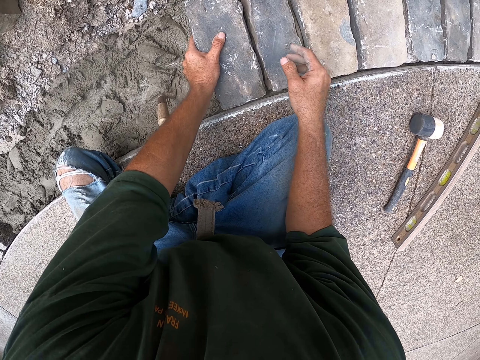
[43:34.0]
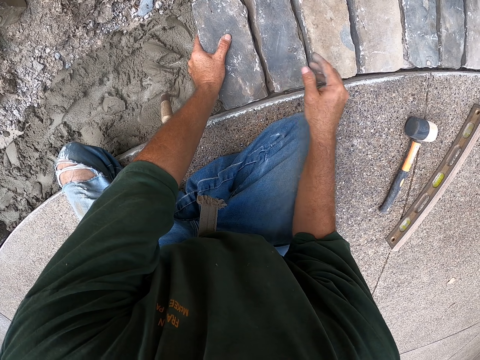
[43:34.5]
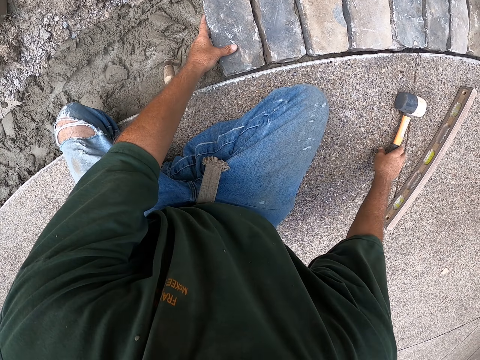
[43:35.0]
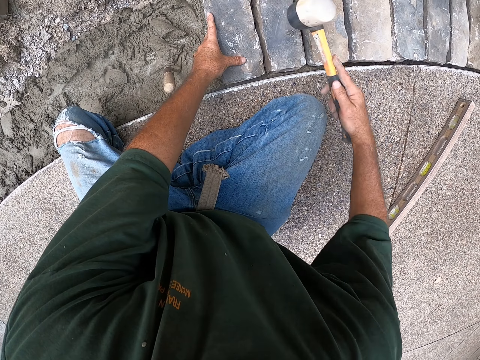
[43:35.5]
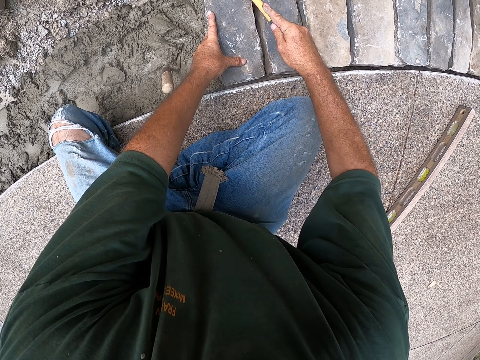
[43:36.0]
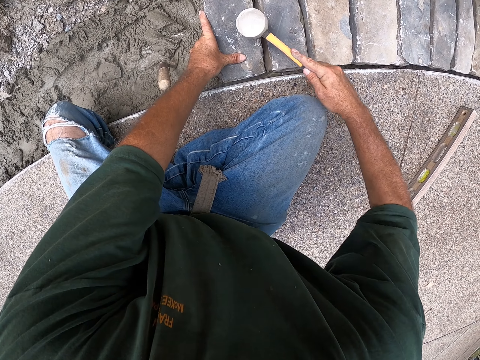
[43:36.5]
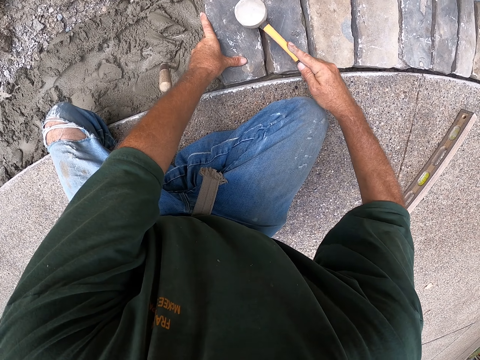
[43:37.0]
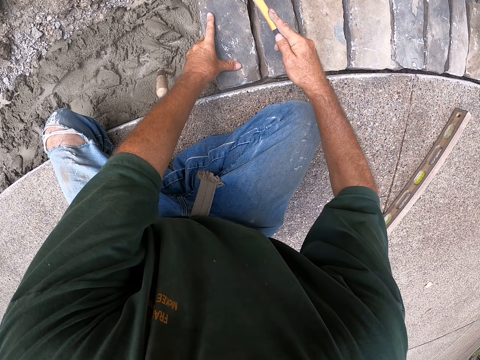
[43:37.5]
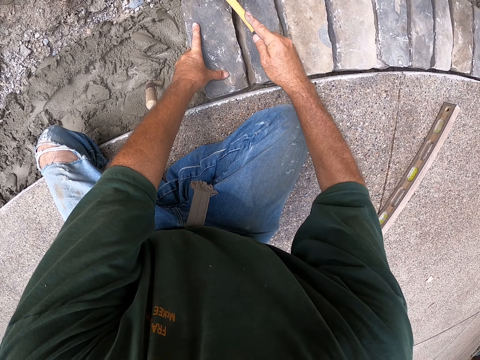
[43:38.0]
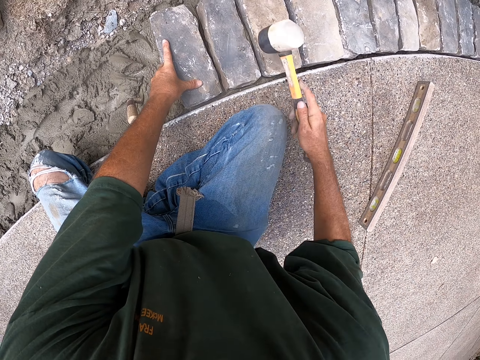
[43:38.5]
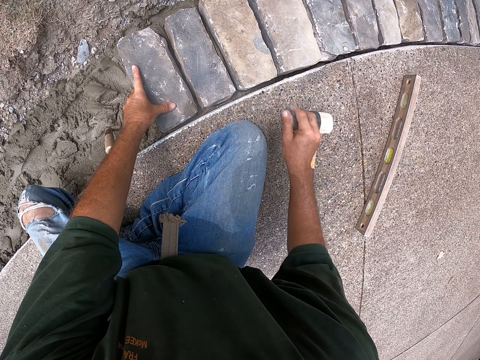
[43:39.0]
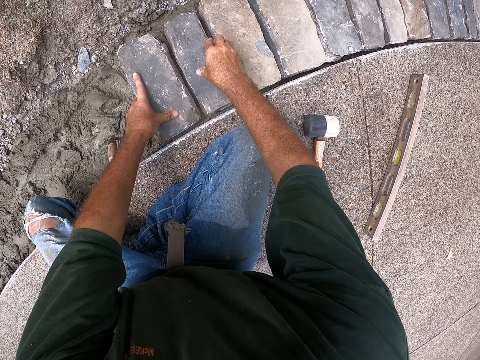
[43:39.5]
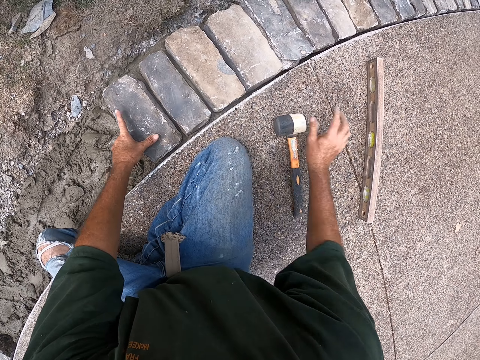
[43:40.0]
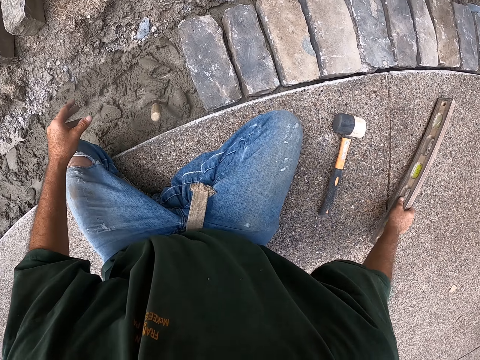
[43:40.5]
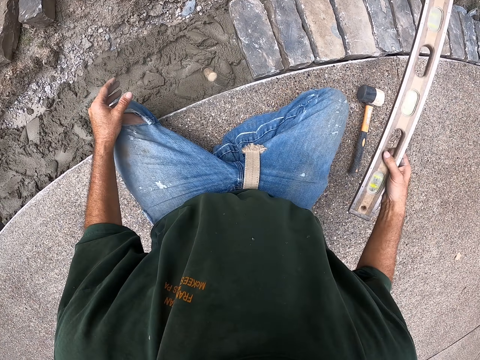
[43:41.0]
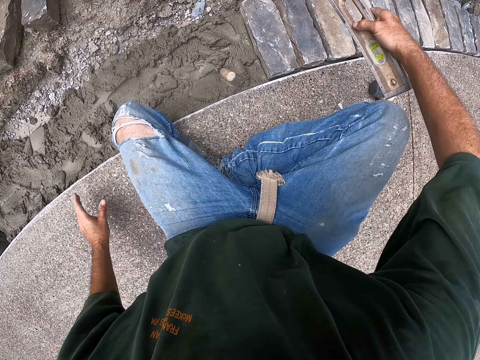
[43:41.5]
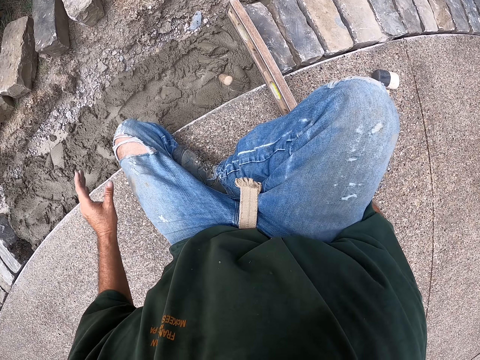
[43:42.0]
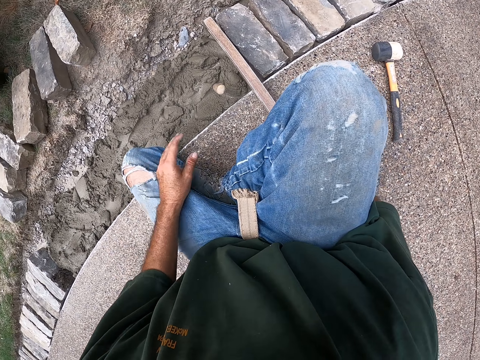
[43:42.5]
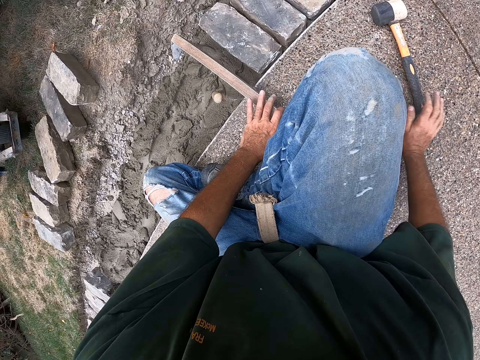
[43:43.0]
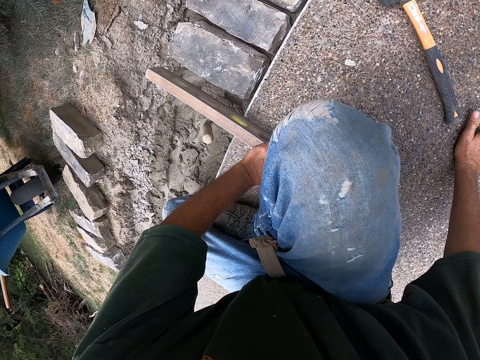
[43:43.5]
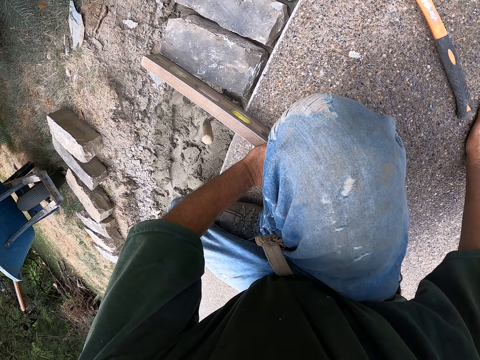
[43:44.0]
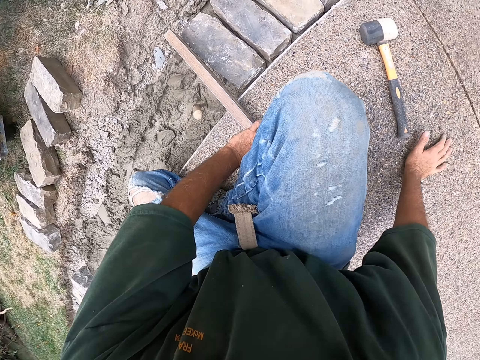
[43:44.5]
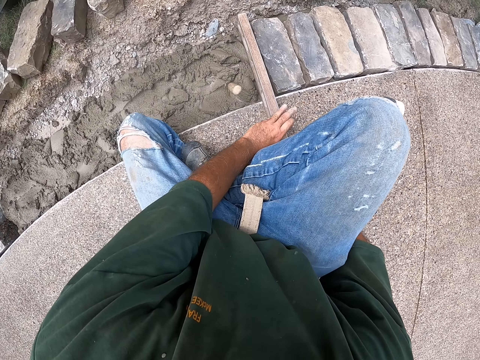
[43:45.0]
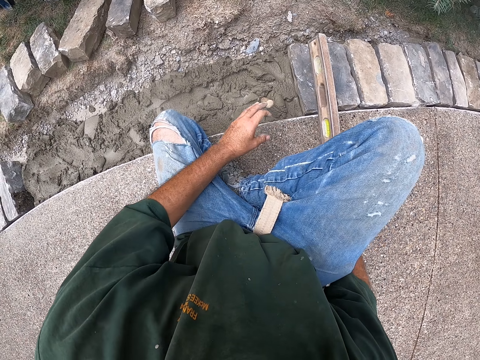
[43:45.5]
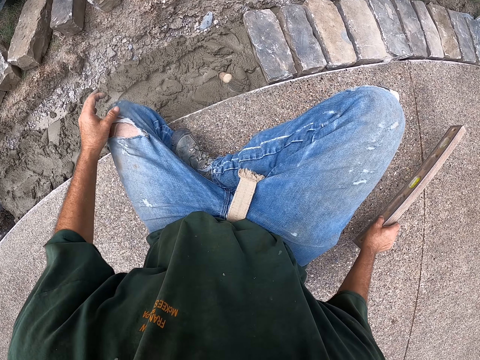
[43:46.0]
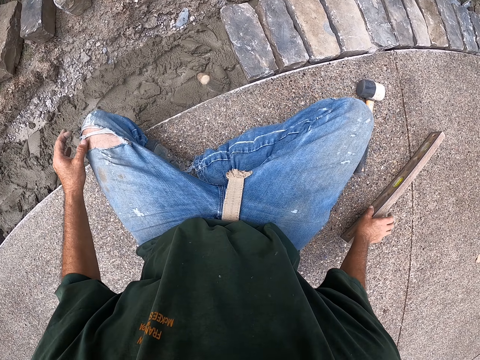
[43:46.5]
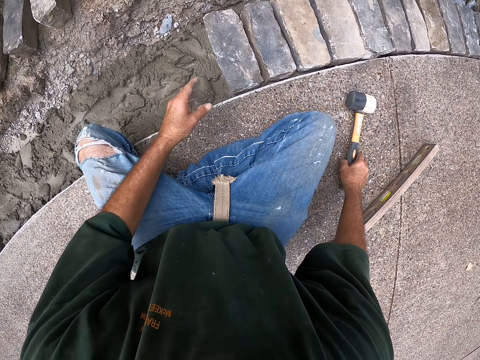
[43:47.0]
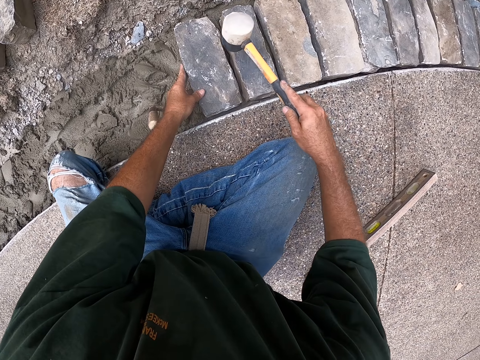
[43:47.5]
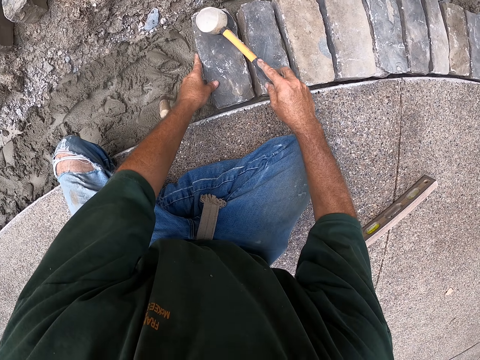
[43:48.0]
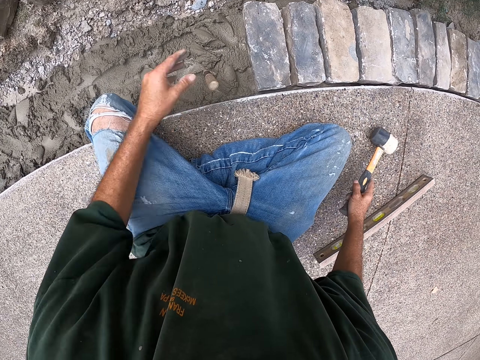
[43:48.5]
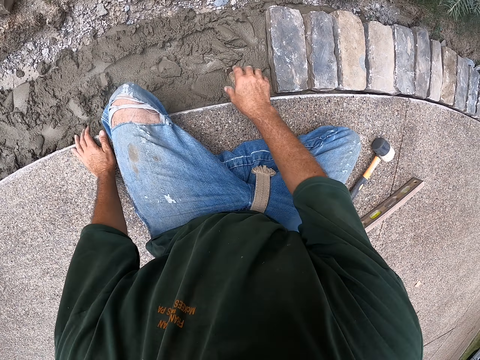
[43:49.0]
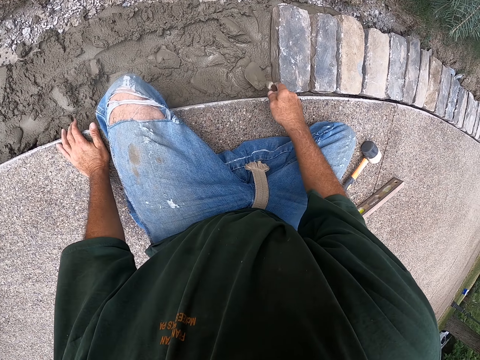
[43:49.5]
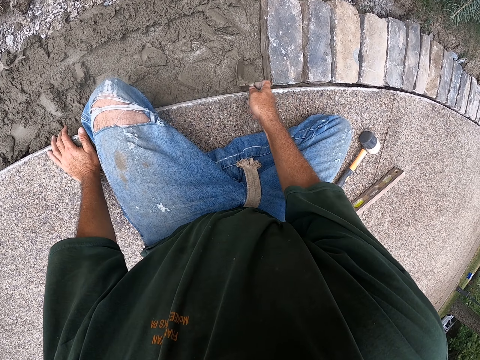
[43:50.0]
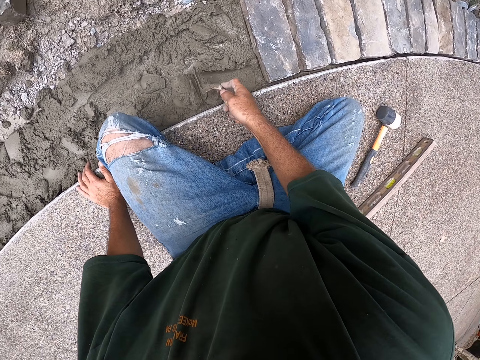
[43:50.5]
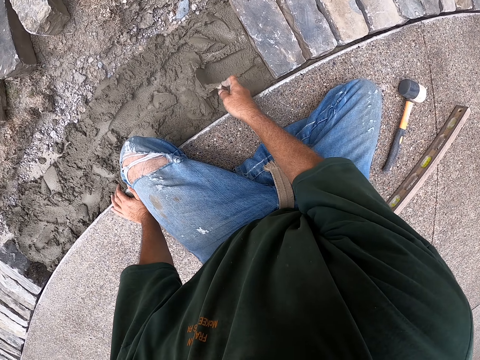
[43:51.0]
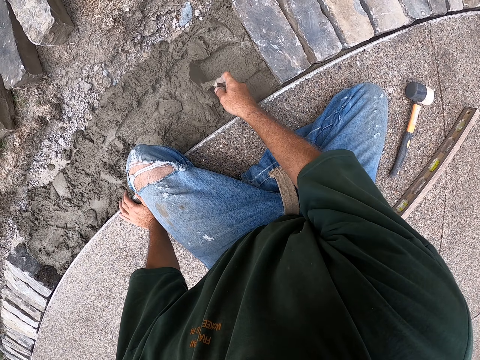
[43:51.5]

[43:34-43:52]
The camera wearer picks up a mallet. He hits a brick with the mallet. He puts down the mallet. He touches the bricks, presses the bricks with hands. He picks up a spirit level. He moves his leg. He holds the spirit level with the other hand. He puts a hand on the floor. He levels the bricks with the spirit level. He picks up the spirit level with the other hand. He puts down the spirit level. He picks up the mallet. He puts a hand on a brick. He hits the brick with the mallet. He puts down the mallet. He smears the concrete. He puts a hand on the floor. He picks up a trowel. He moves the concrete with the trowel.

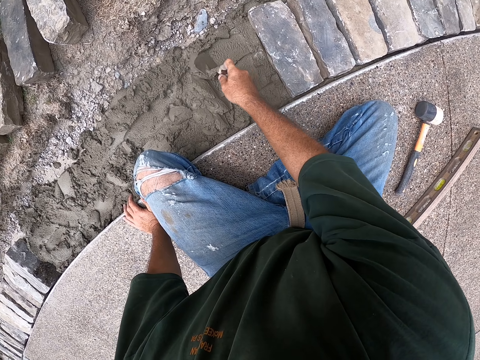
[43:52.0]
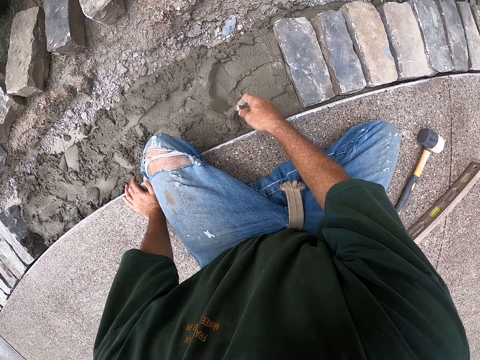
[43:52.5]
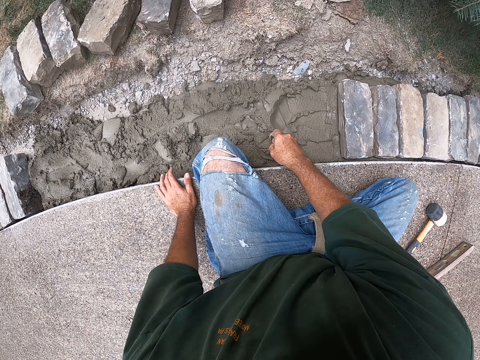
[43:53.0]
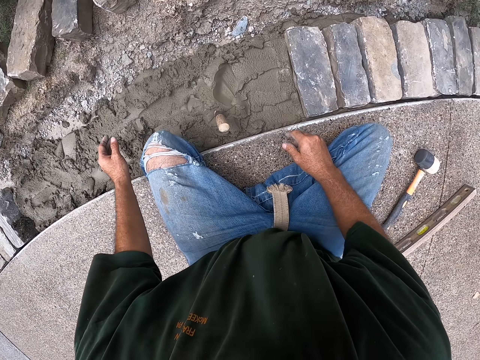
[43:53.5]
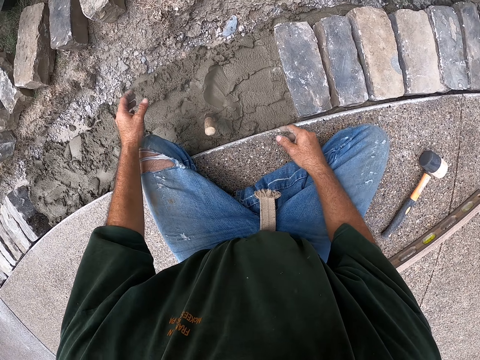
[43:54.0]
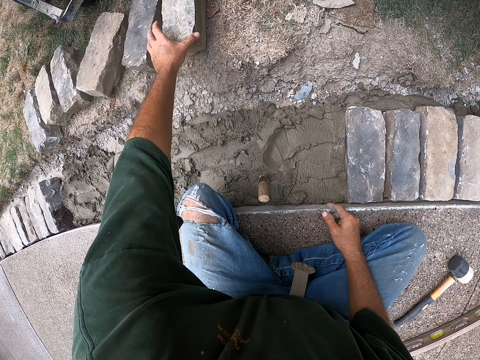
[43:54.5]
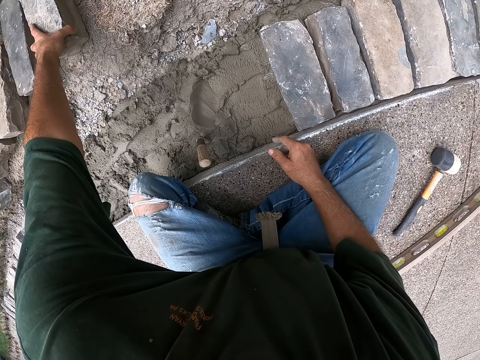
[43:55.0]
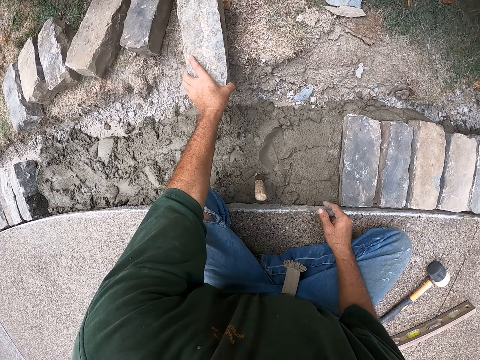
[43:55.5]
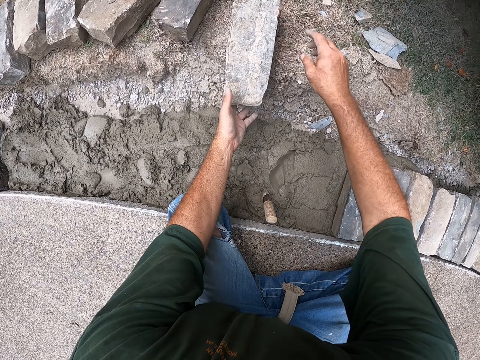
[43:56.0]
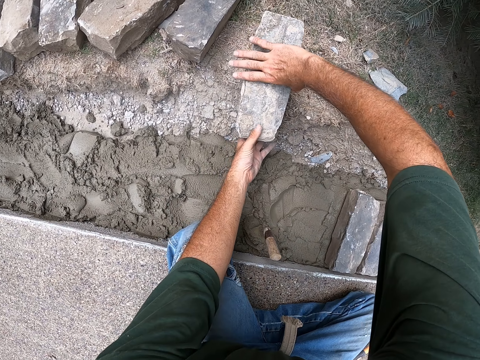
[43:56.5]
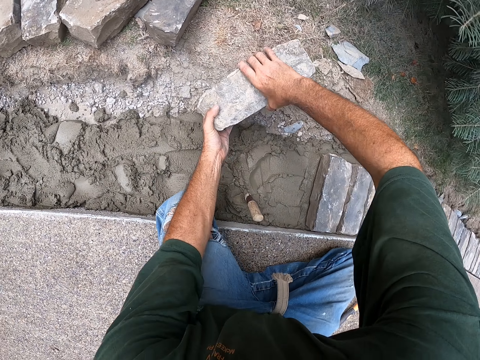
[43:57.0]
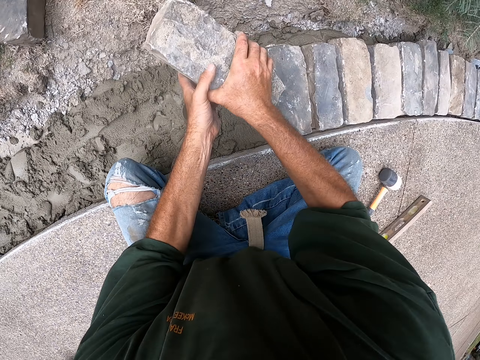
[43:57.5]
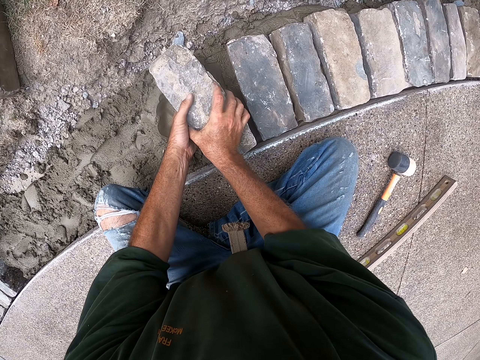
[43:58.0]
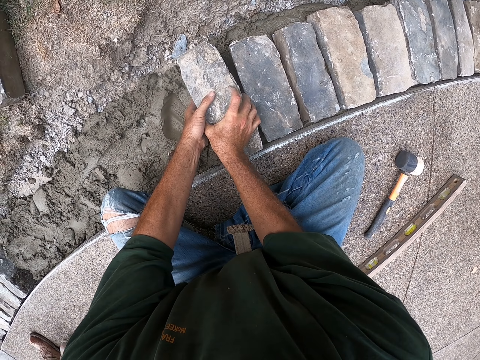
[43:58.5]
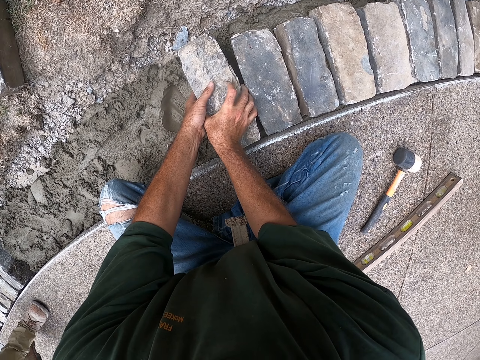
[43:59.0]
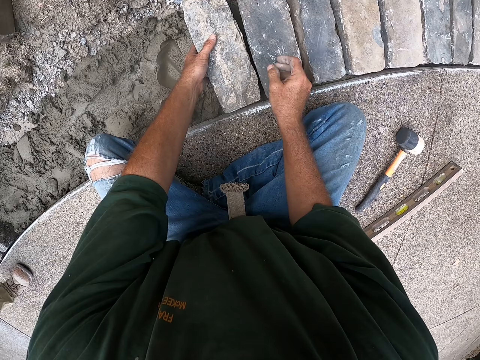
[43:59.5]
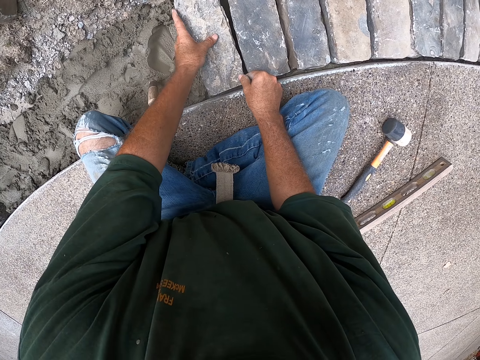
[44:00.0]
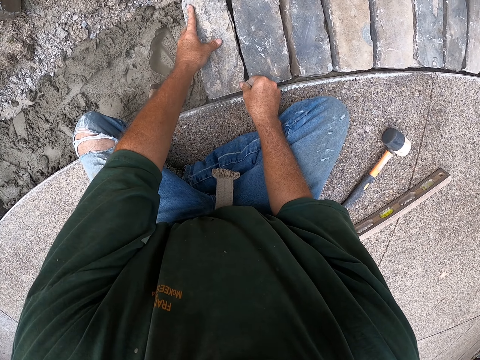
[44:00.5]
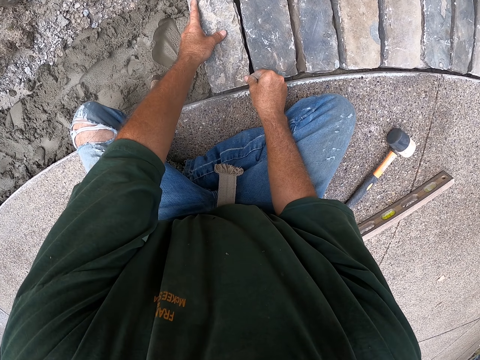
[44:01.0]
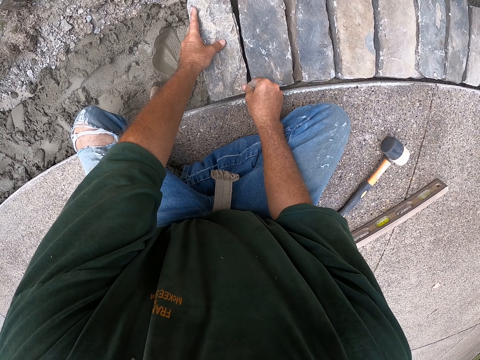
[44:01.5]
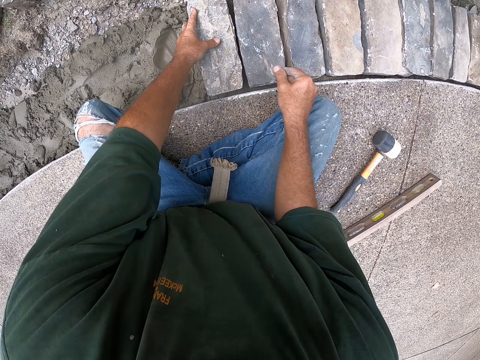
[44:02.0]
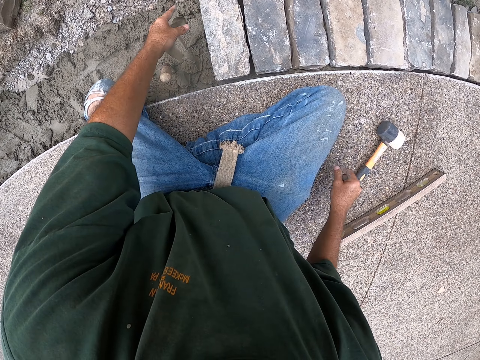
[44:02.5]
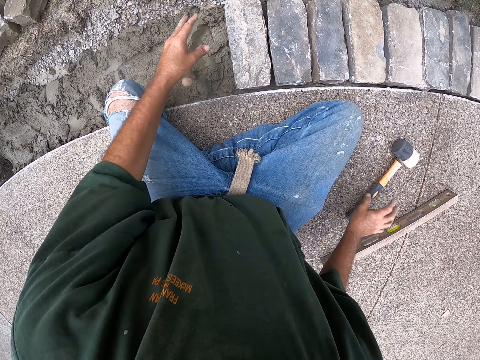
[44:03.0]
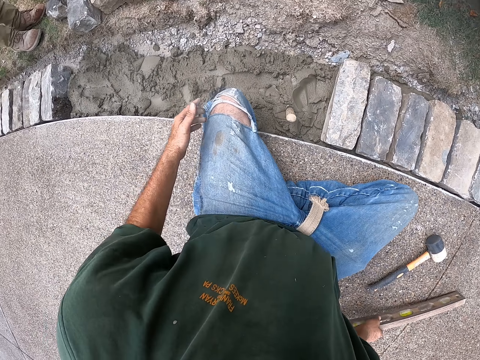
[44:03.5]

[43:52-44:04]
The camera wearer puts down a trowel. They move a brick with a hand. They pick the brick with hands. They put down the brick on concrete. They move hands.
